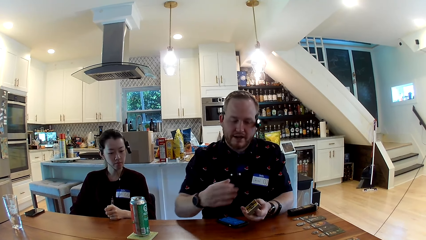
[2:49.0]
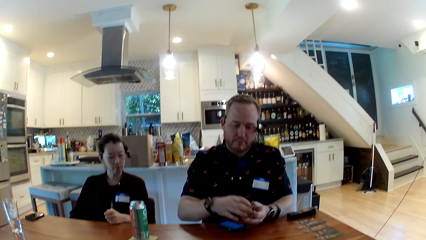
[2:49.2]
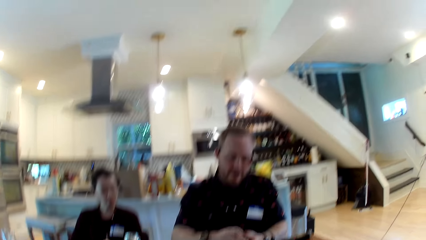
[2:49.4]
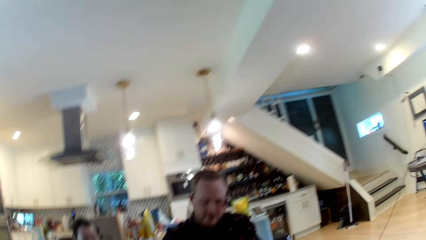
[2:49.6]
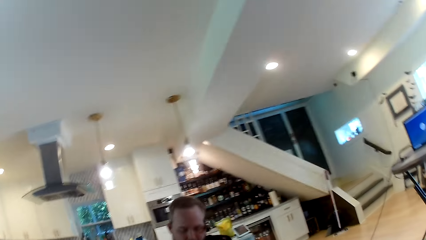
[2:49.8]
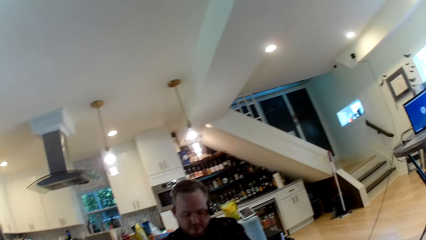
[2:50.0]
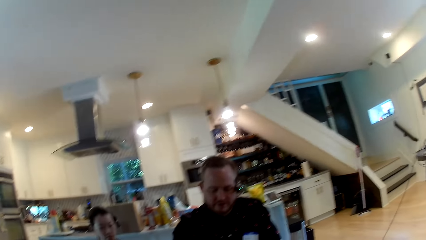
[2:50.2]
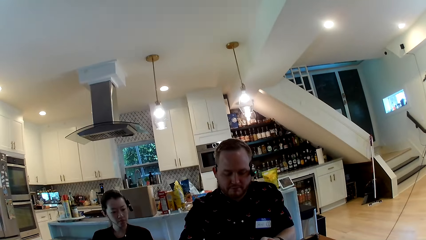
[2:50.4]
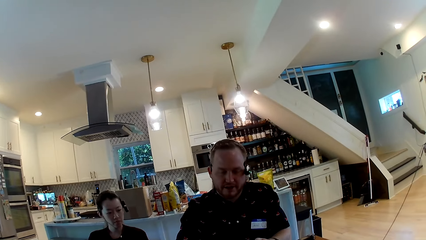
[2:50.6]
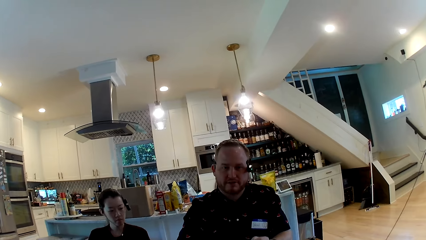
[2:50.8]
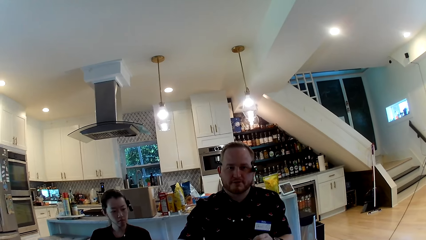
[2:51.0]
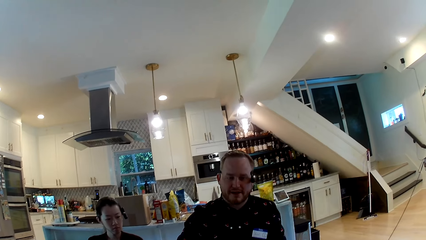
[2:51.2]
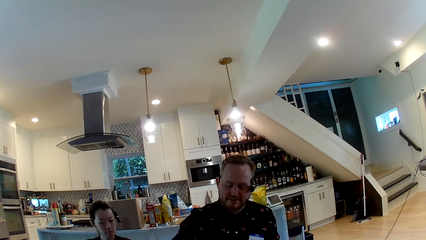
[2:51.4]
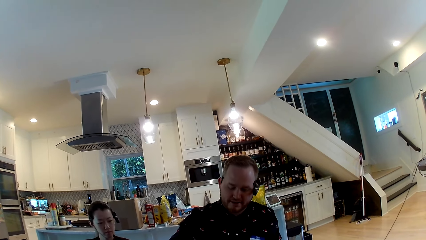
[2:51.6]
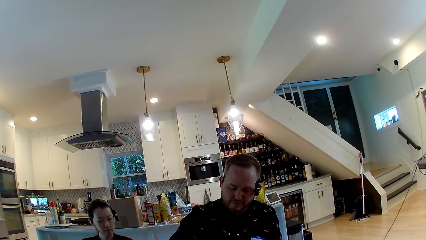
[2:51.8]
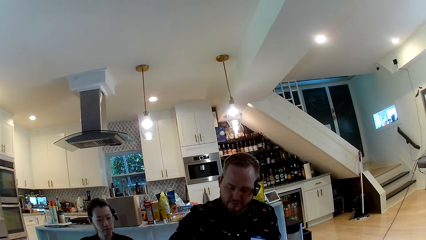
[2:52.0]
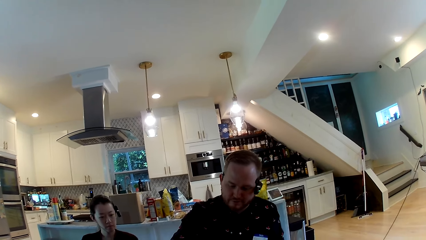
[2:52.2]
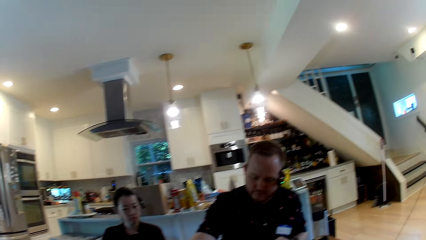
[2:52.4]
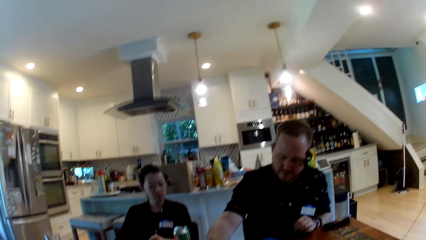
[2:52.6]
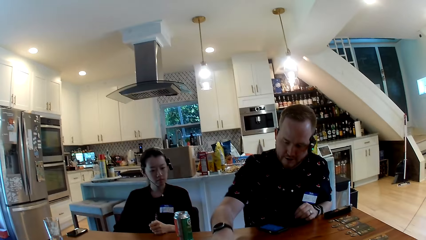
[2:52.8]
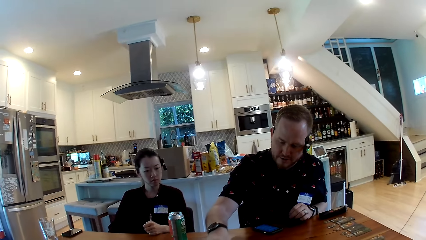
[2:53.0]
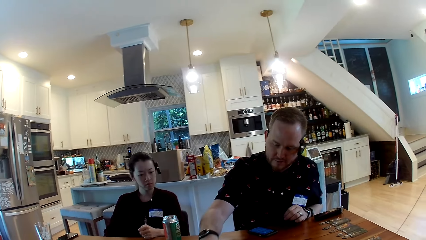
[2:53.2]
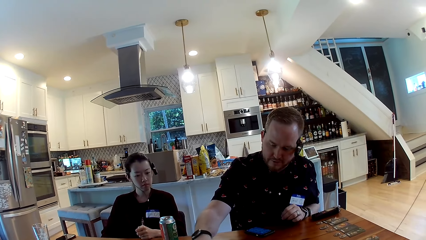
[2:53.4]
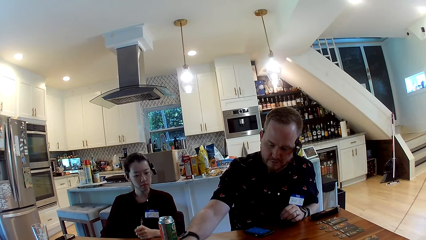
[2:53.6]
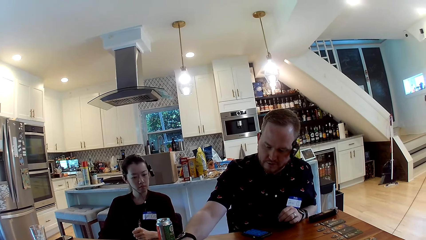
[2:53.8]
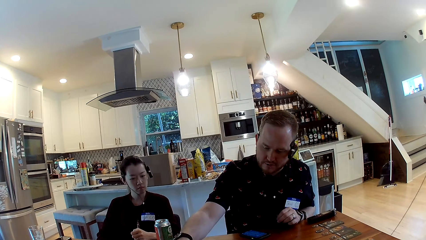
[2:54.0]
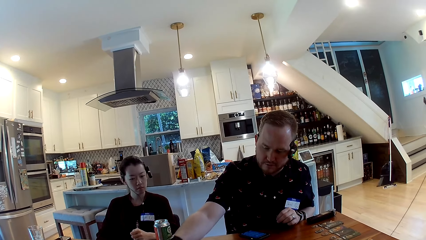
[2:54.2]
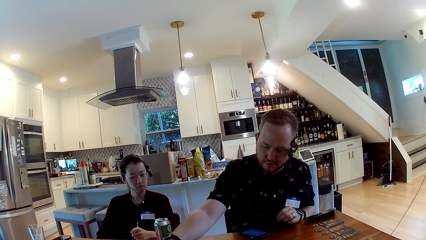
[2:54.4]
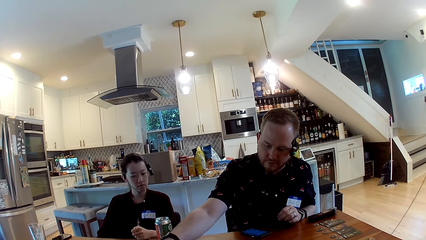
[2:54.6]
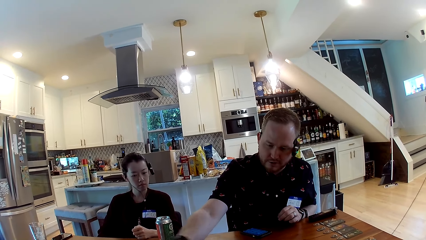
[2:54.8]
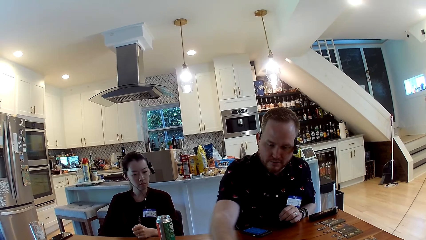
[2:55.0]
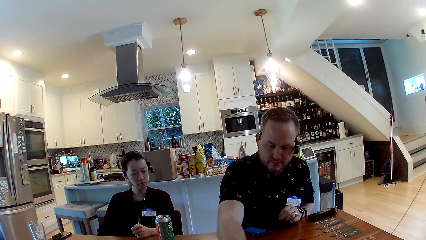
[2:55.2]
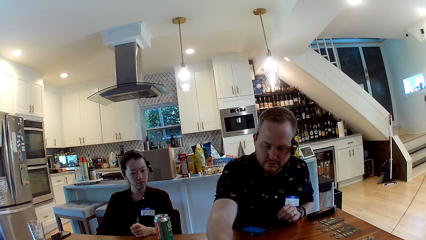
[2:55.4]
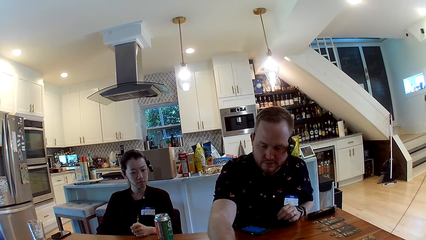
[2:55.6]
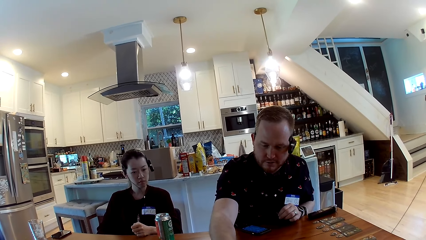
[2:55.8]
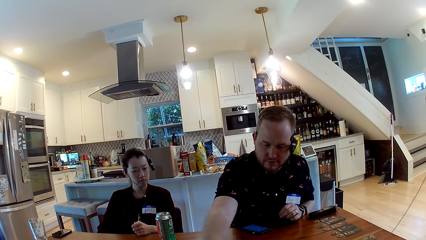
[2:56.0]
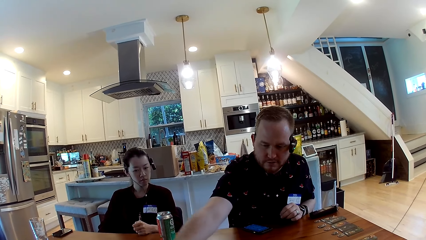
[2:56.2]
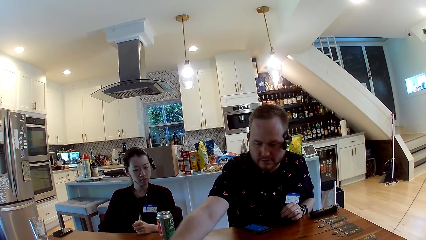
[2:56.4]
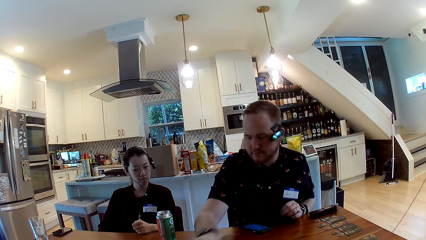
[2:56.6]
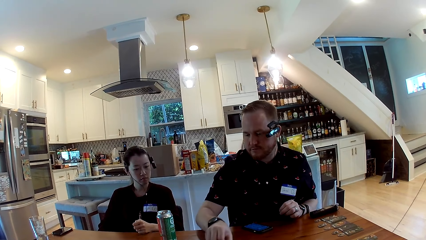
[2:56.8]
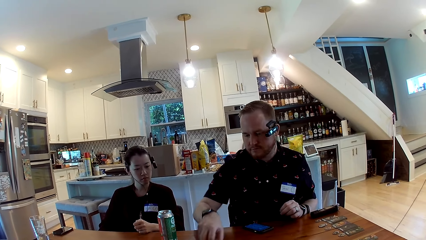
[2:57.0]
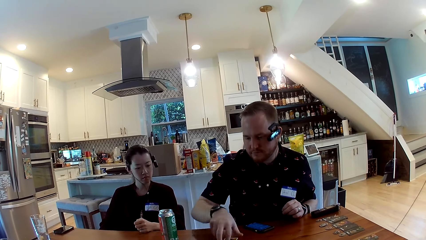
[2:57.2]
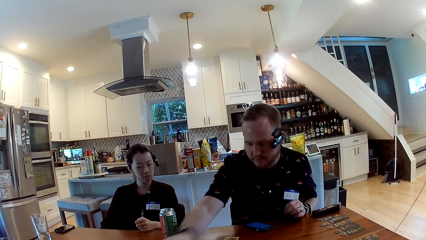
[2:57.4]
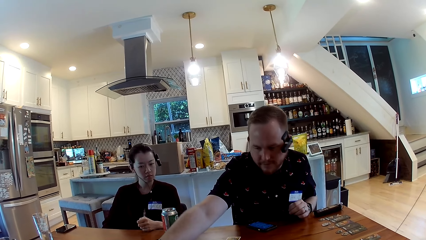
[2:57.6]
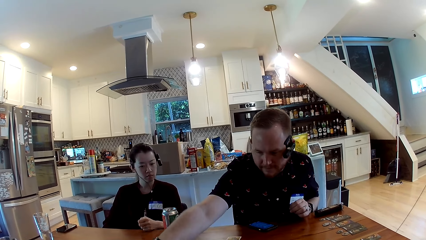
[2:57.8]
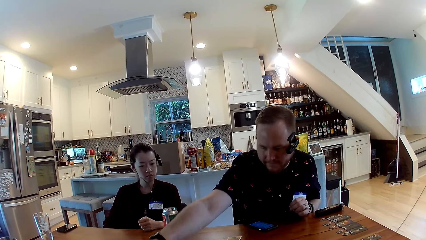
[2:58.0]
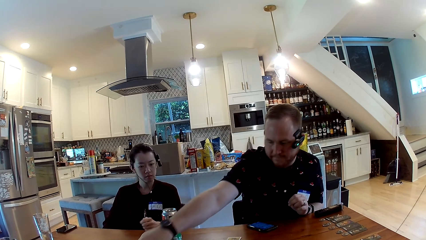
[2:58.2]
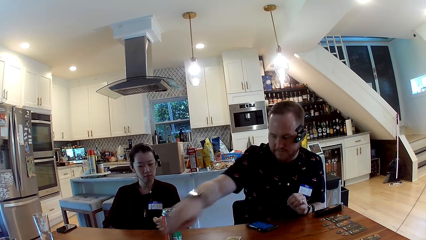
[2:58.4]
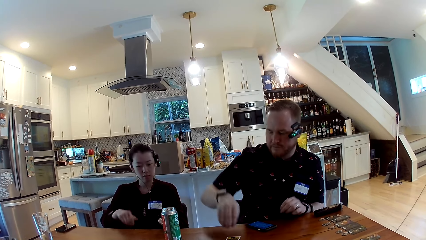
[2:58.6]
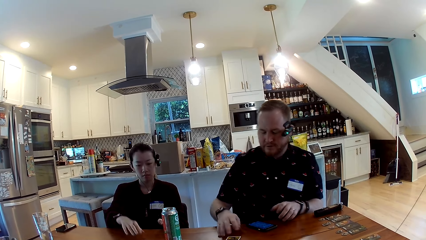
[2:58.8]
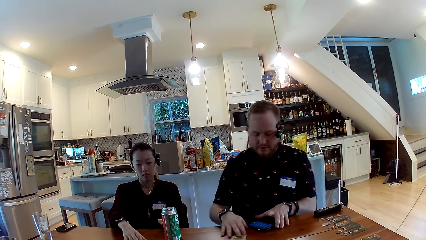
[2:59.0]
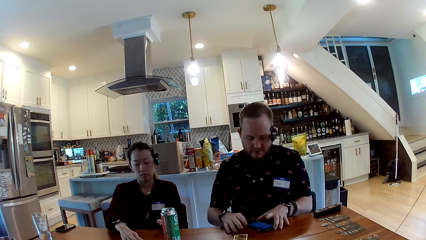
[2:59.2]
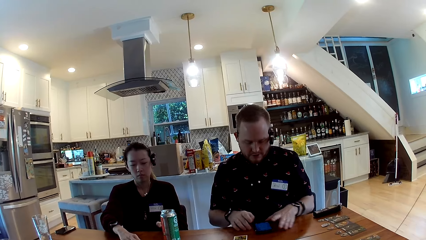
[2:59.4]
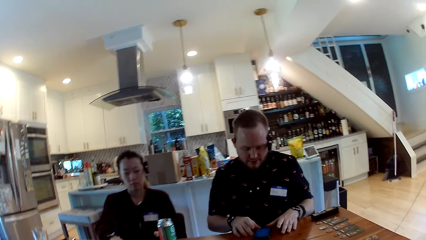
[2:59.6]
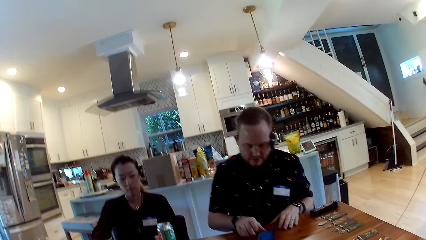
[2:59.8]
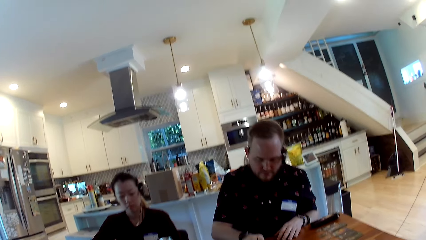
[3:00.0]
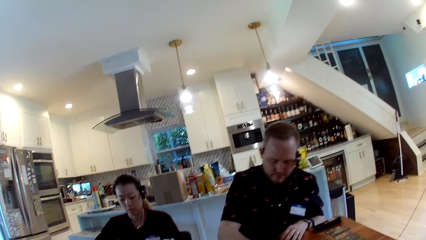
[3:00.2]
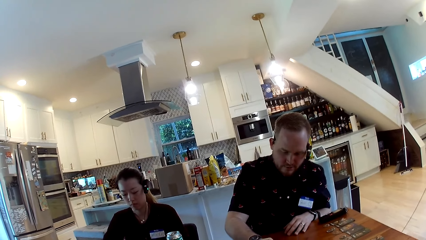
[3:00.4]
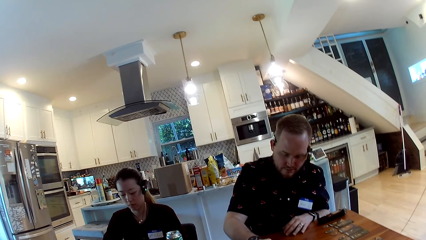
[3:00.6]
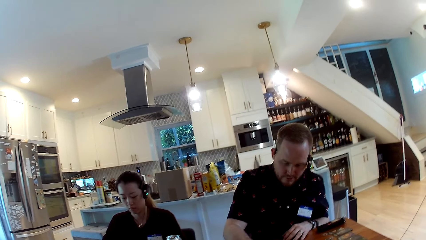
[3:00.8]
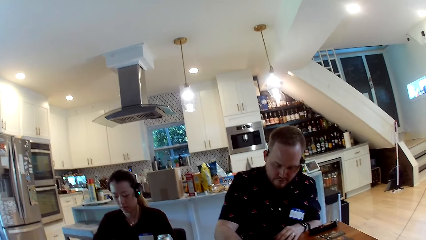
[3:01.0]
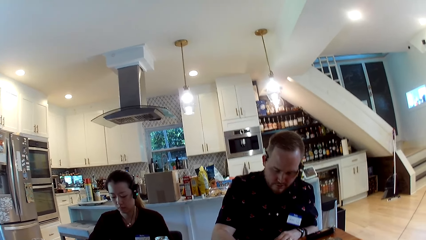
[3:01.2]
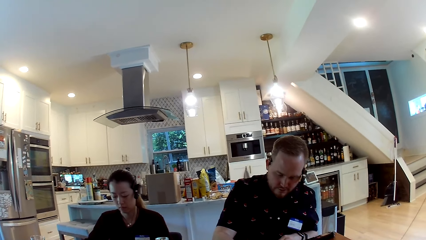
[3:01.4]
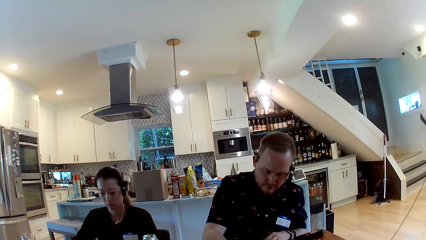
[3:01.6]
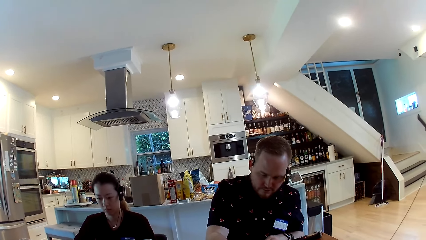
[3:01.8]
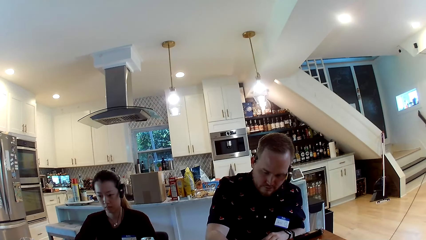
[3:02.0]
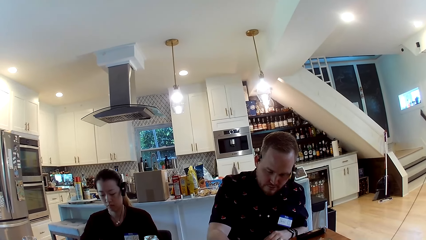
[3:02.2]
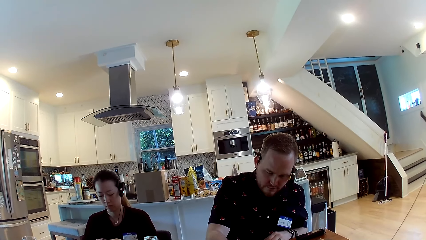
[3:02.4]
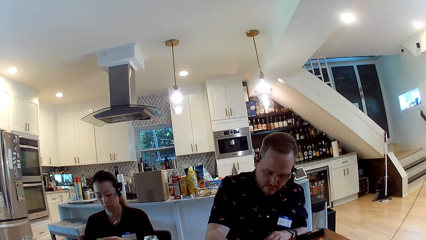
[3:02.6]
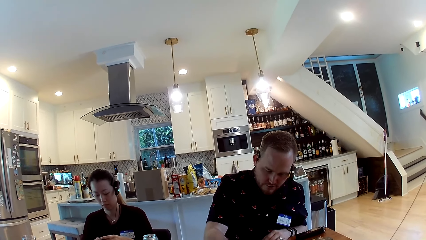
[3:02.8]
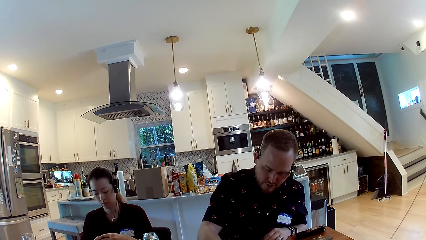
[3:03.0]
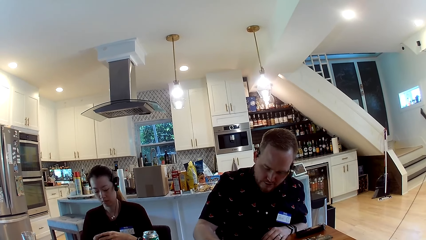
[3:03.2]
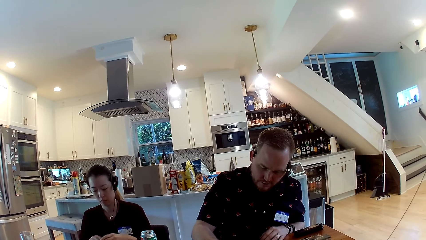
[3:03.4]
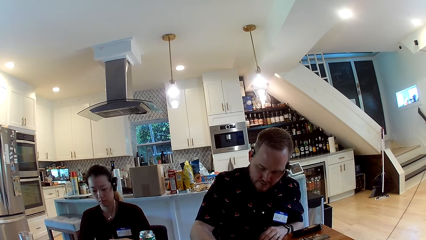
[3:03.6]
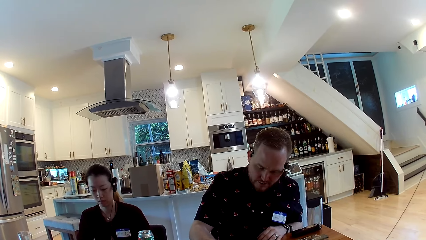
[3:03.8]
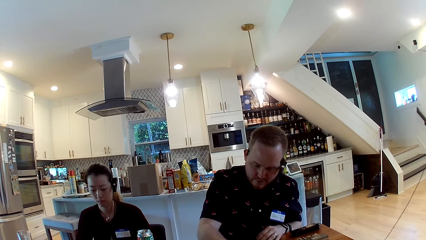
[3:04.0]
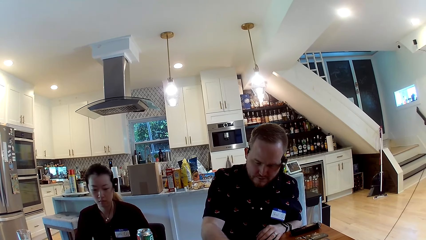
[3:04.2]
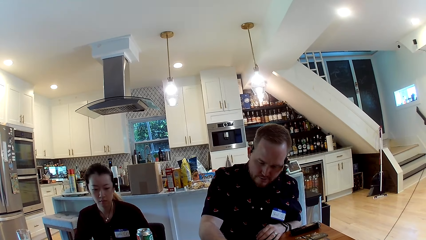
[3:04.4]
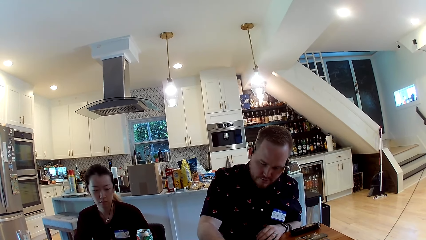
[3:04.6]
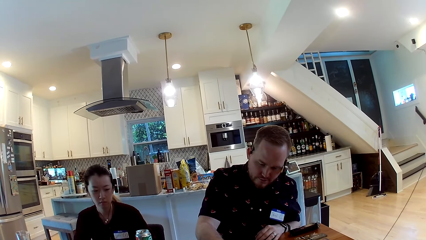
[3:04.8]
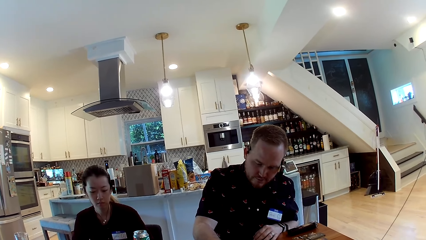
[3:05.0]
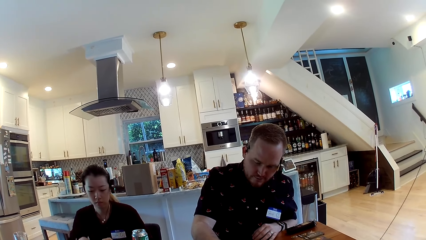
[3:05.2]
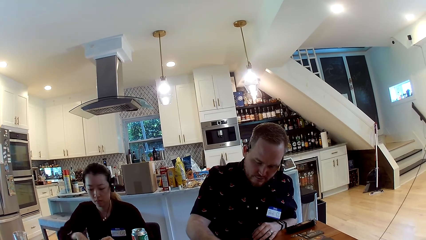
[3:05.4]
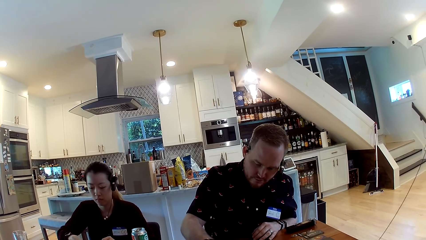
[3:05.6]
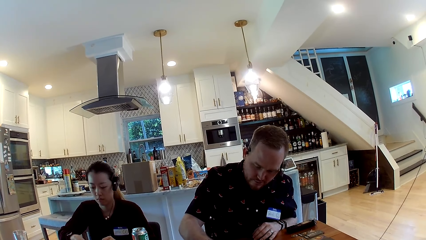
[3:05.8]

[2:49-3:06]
The man talks to the camera wearer. The man gesticulates with his right hand. The man touches something on the table. The man places the game cards in his right hand on the dining table. The man moves the game cards in his right hand across the dining table. The woman stretches her hand on the table. The woman places her right hand on the dining table. The man adjusts the phone on the dining table with his left hand. The man touches the phone. The man slides the phone across the dining table with his right hand. The man touches something on the table.
